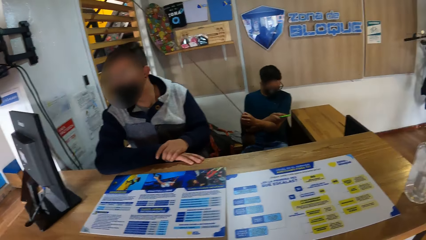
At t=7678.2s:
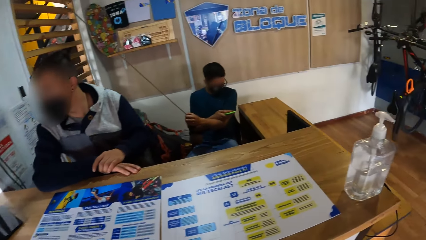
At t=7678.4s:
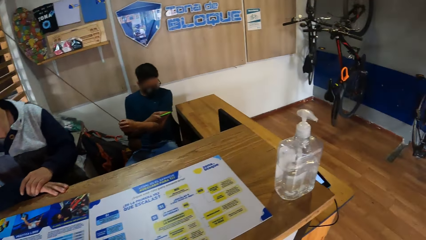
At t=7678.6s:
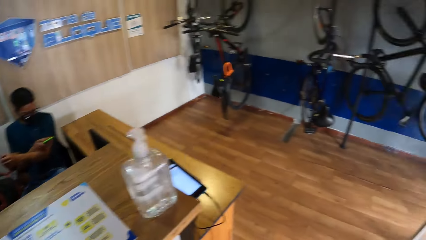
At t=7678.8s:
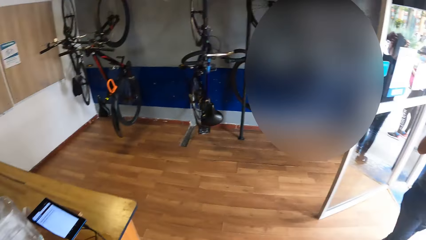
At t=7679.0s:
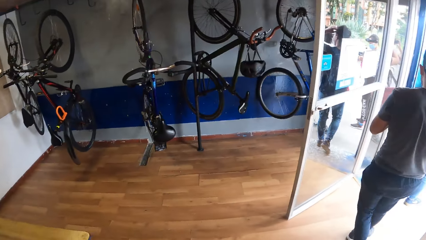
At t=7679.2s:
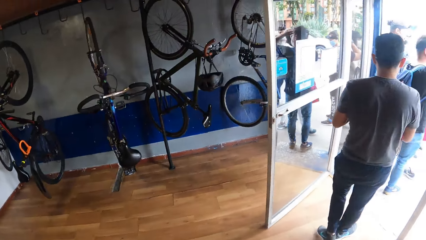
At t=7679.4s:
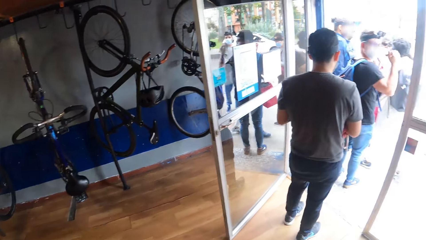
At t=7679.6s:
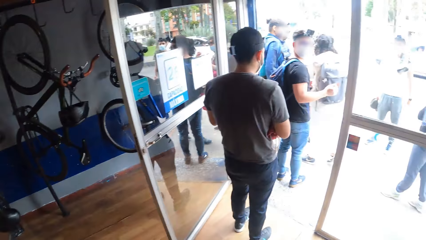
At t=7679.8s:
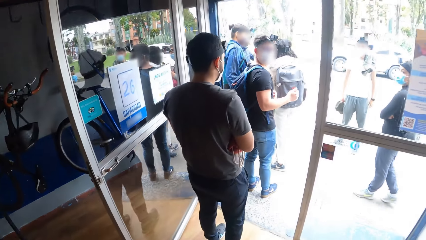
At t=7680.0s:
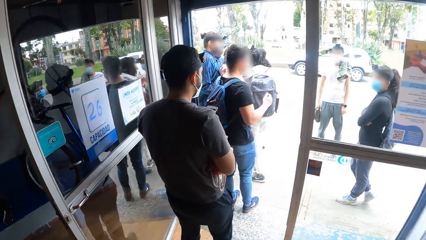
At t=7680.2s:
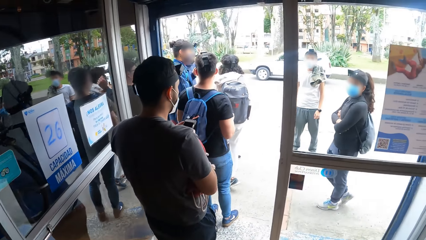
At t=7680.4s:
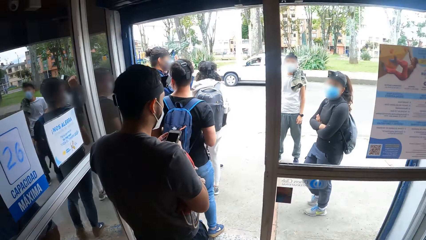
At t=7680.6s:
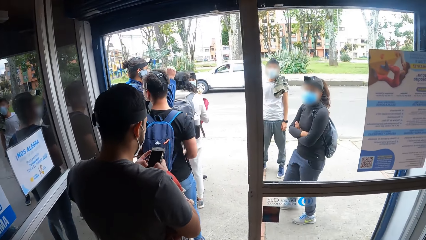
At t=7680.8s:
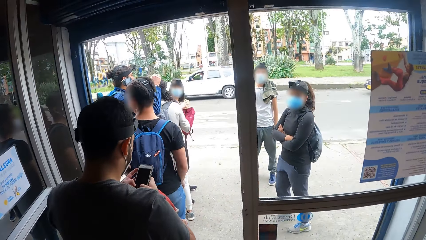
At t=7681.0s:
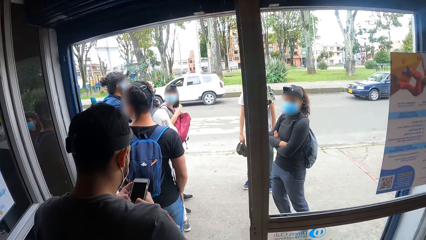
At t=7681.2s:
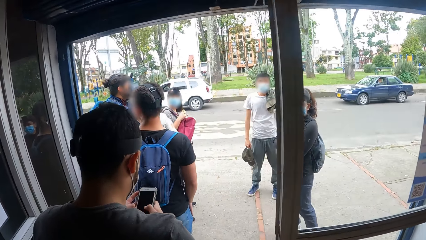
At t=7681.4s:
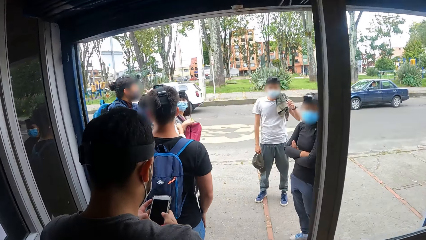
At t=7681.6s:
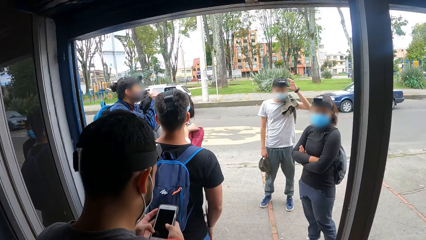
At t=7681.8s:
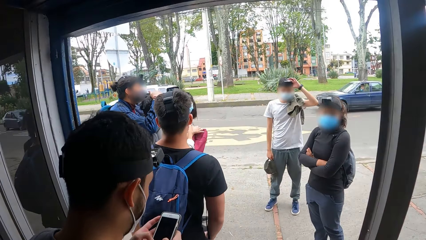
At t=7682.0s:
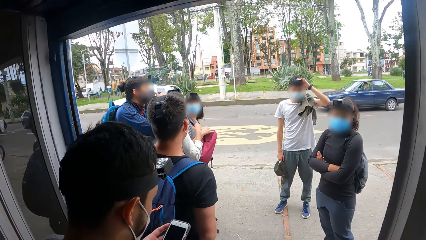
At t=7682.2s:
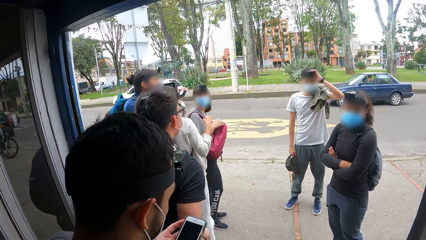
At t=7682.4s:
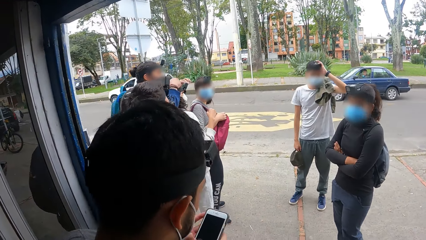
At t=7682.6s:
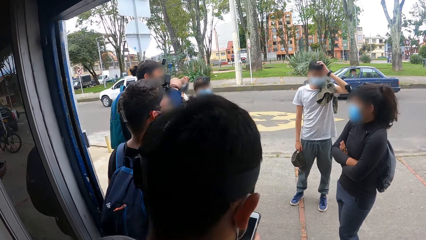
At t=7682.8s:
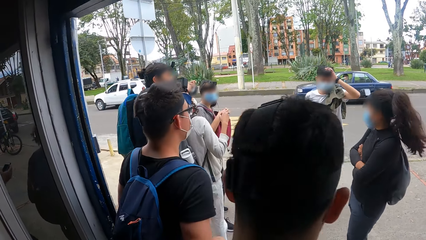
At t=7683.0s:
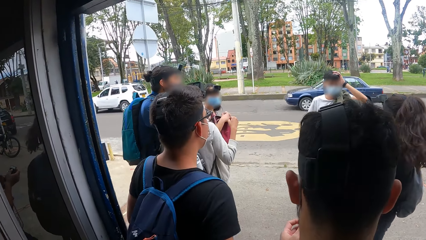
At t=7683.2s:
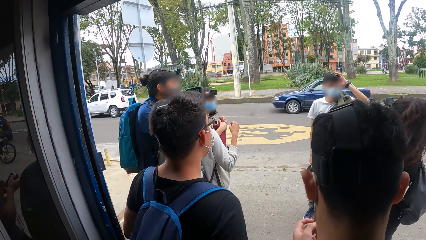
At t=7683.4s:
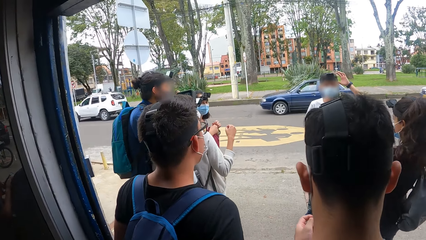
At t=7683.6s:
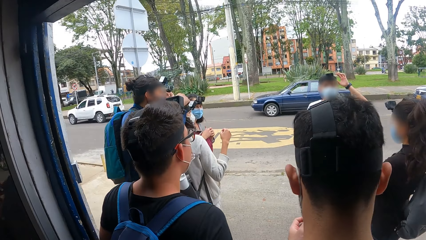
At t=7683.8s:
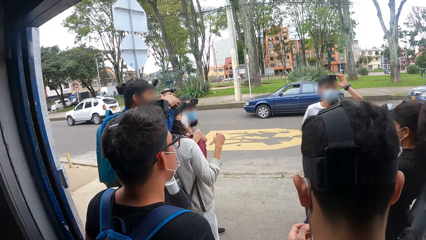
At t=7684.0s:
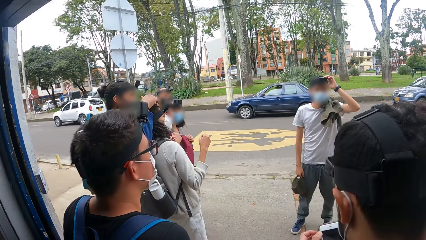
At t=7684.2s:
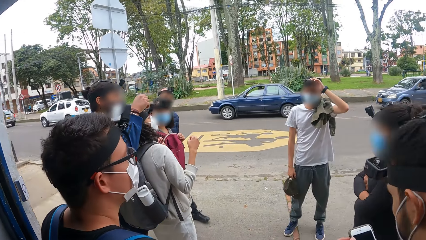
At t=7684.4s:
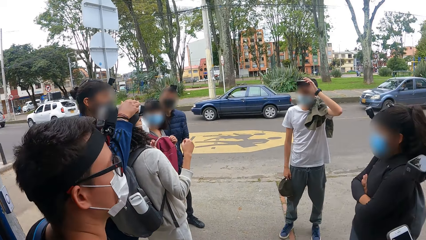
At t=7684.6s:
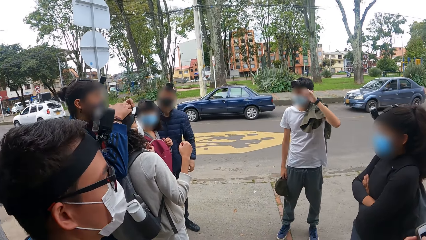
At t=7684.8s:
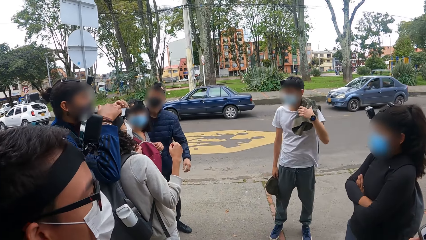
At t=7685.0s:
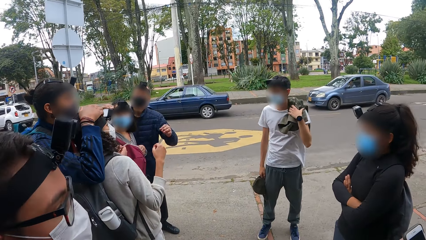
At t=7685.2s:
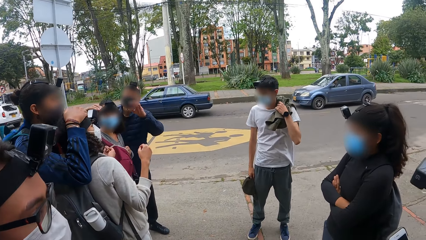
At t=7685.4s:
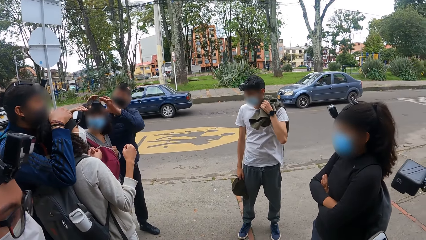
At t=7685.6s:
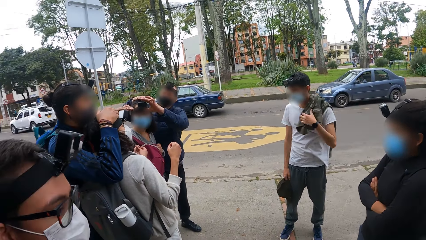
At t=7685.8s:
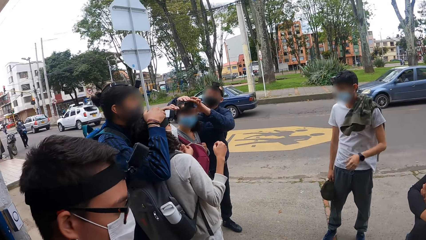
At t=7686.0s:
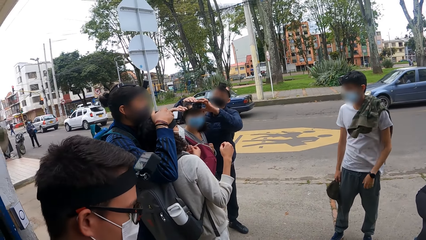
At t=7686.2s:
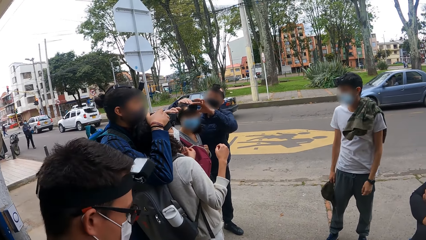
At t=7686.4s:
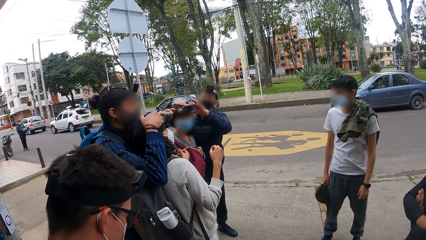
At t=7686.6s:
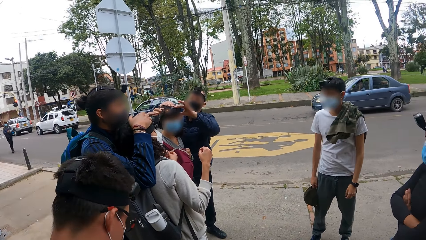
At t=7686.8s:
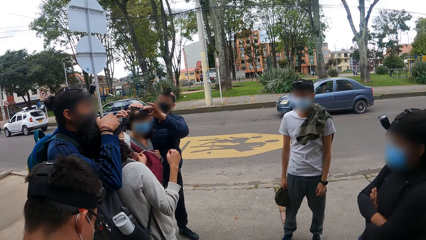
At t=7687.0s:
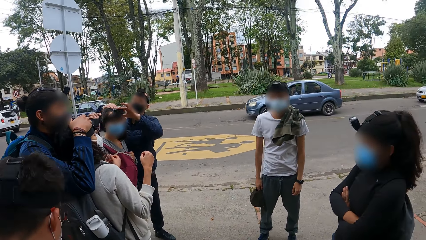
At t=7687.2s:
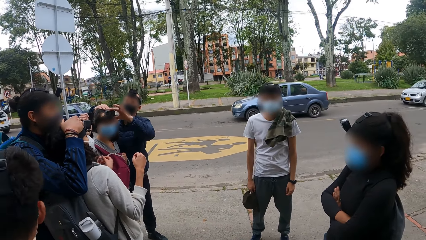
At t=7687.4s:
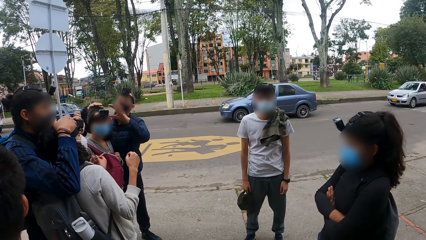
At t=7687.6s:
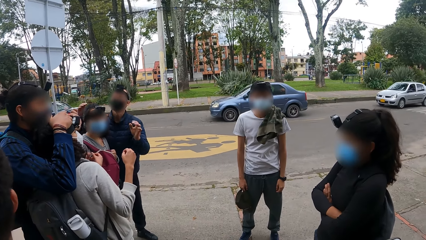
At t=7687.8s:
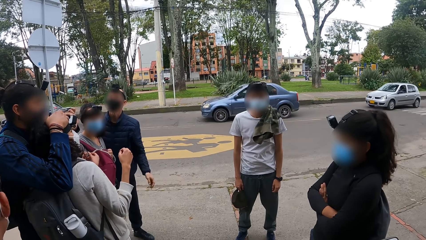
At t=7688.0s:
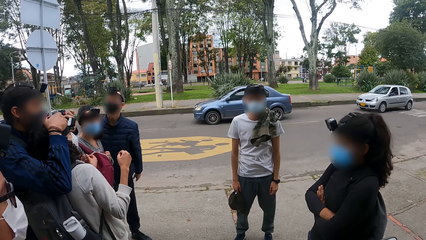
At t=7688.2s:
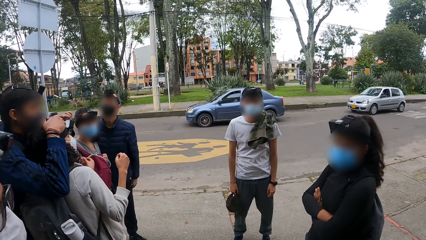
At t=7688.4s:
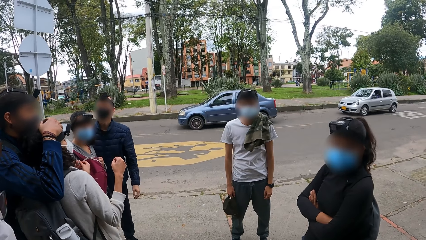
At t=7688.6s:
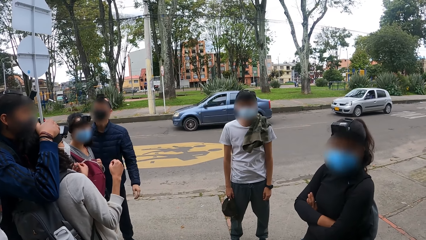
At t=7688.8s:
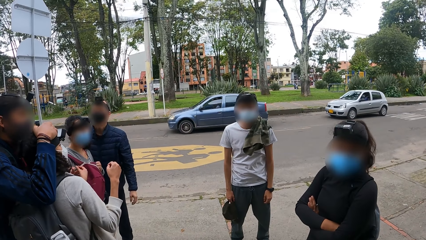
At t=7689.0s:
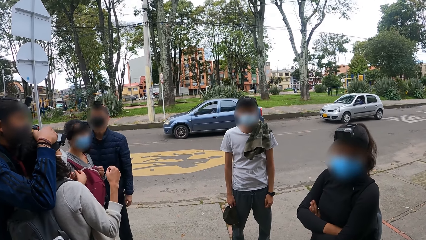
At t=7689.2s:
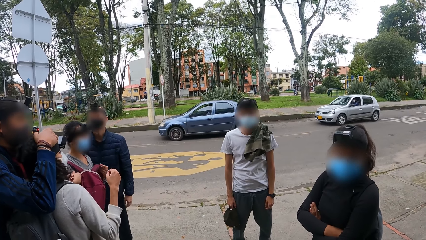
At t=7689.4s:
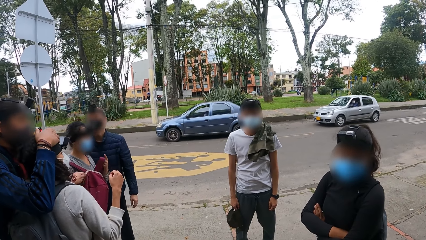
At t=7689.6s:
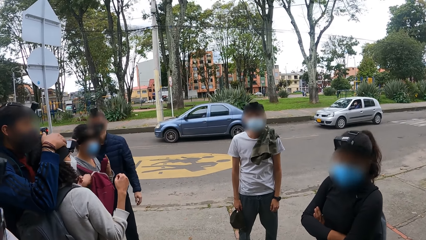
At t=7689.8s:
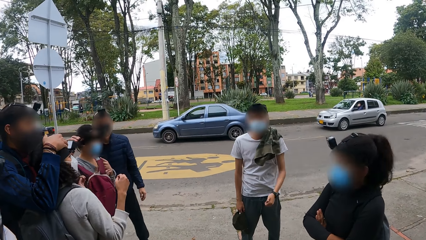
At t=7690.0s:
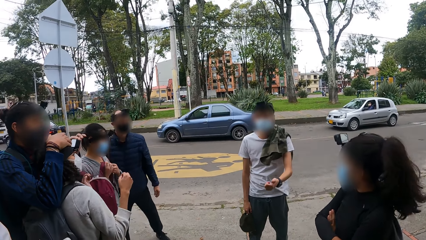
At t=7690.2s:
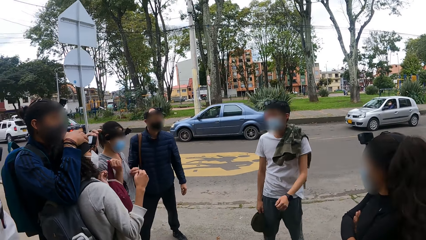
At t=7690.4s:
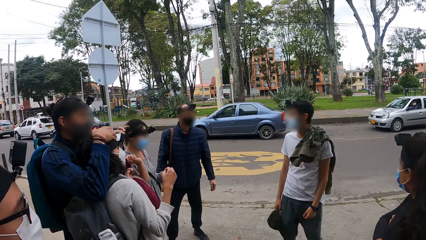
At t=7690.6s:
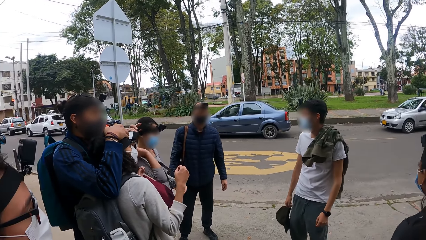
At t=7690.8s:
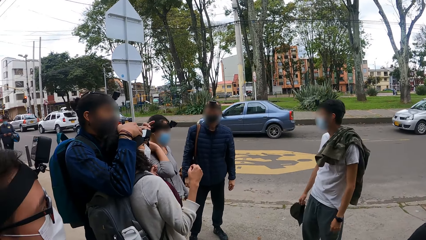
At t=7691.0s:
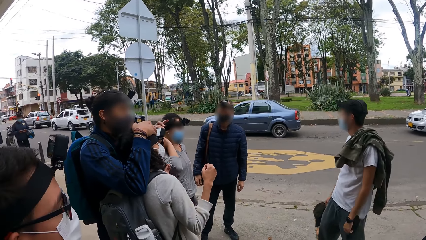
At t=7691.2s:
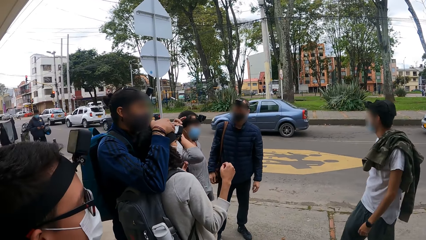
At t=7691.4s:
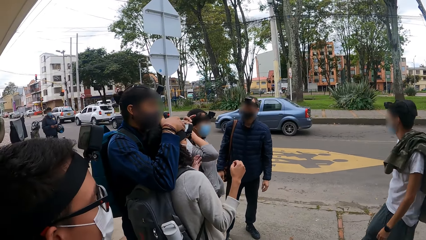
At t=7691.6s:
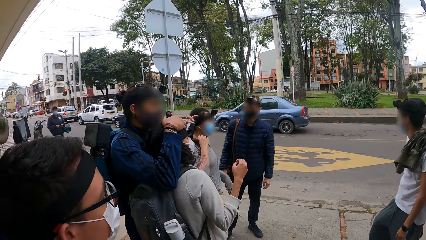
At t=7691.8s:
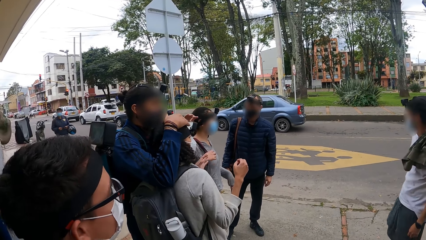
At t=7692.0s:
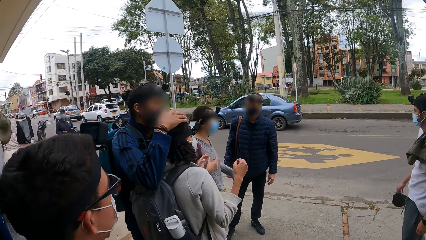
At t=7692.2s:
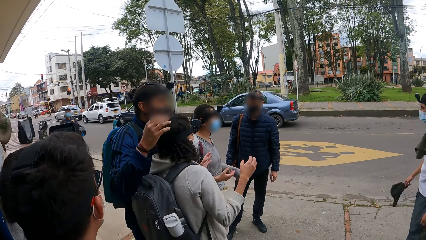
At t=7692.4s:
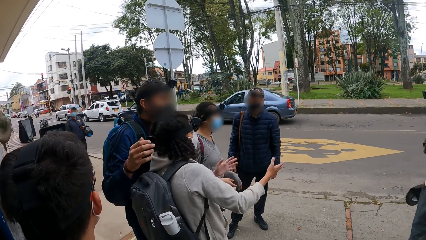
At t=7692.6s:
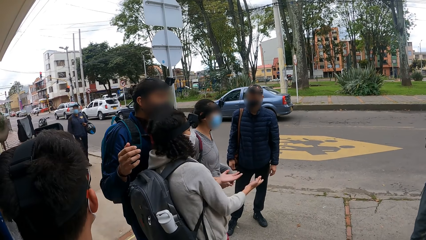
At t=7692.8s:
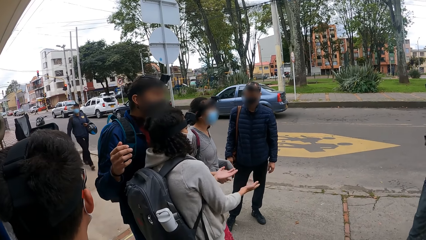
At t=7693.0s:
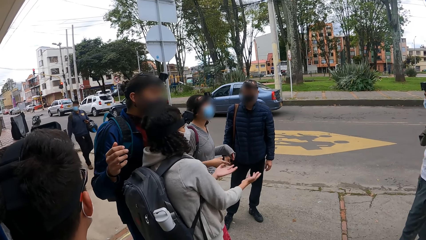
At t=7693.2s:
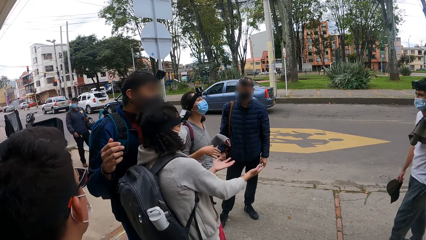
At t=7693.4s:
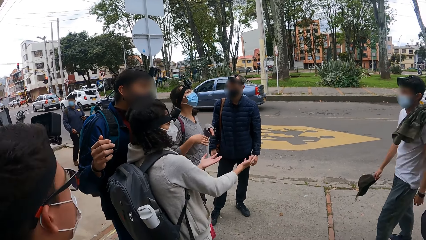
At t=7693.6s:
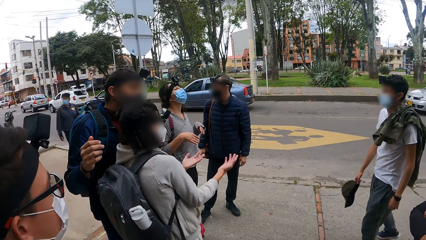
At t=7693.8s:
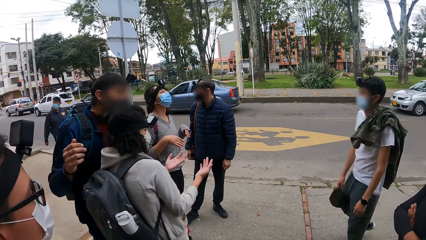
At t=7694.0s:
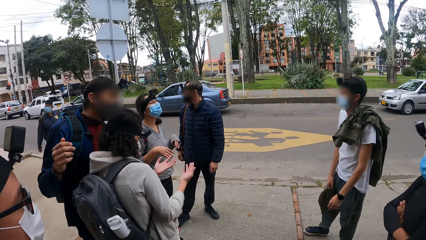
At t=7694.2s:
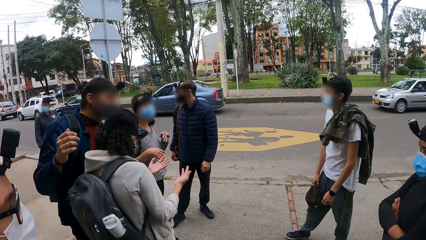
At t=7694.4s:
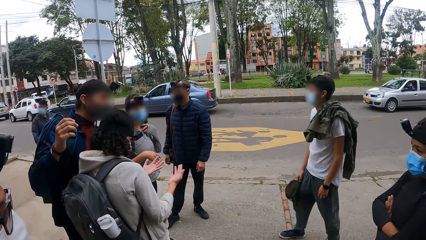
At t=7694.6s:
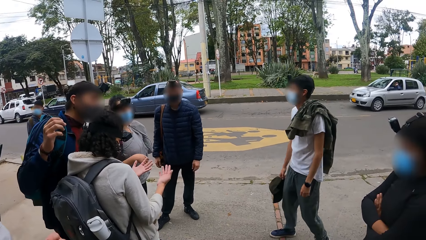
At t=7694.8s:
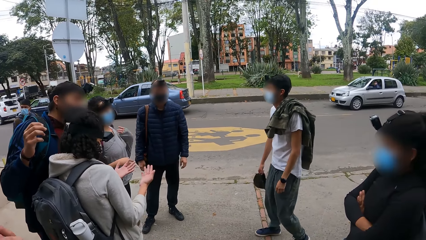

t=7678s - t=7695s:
The camera wearer walks out the door. They interact with a group of people. A man adjusts the camera on his head with his left hand. The man adjusts the camera on his head with his left hand again. Another man adjusts a camera on a woman's head with both hands. The camera wearer stands outside the building.
